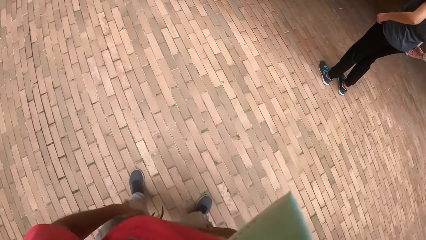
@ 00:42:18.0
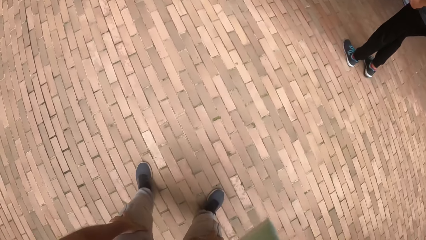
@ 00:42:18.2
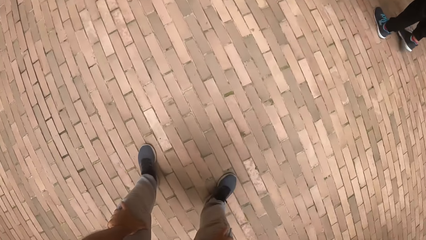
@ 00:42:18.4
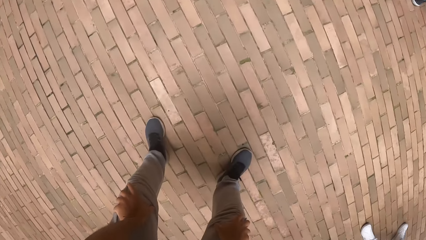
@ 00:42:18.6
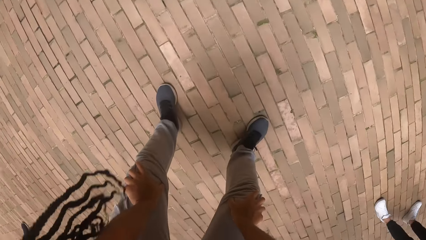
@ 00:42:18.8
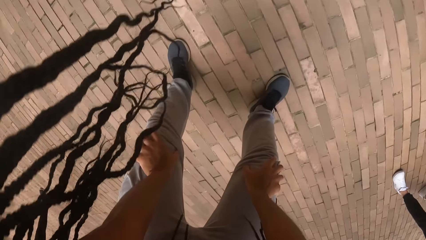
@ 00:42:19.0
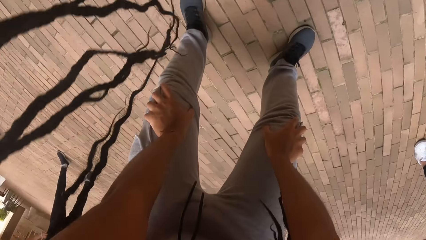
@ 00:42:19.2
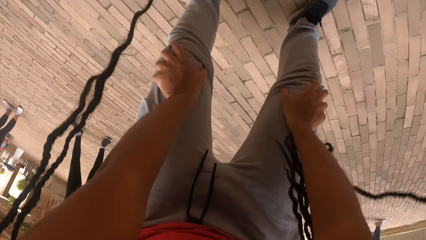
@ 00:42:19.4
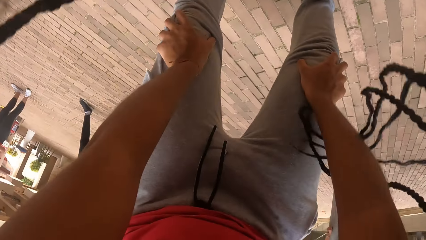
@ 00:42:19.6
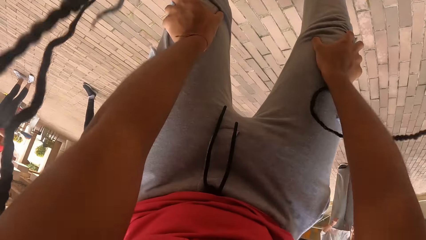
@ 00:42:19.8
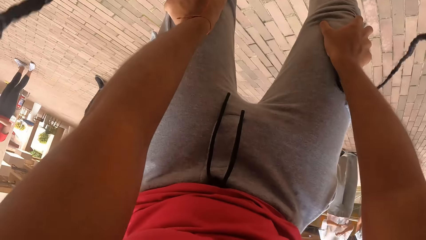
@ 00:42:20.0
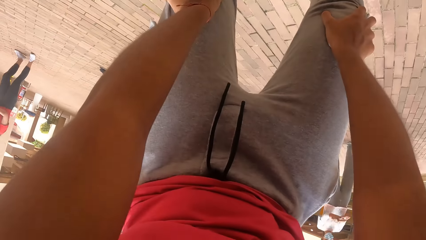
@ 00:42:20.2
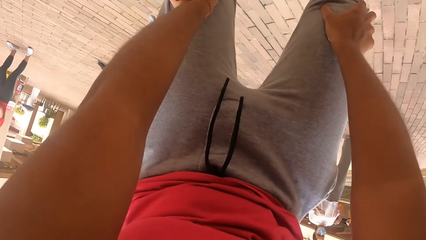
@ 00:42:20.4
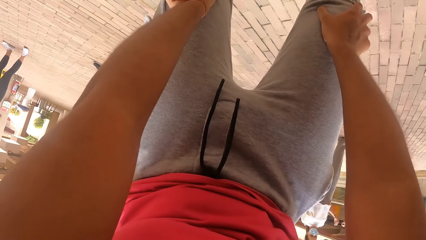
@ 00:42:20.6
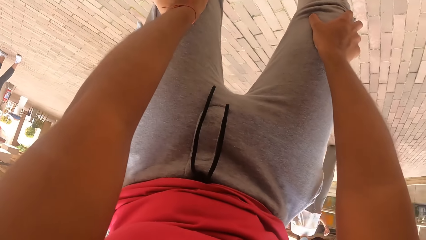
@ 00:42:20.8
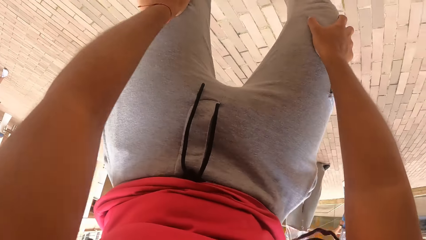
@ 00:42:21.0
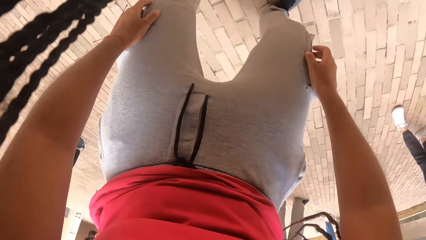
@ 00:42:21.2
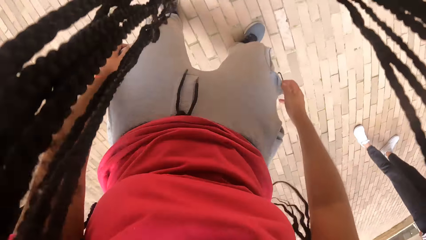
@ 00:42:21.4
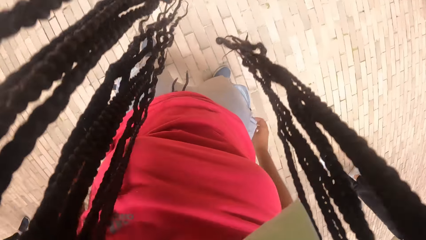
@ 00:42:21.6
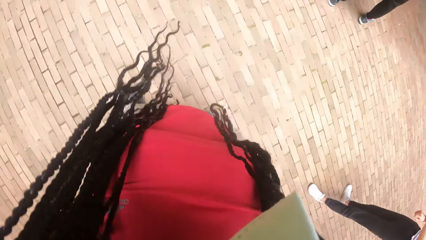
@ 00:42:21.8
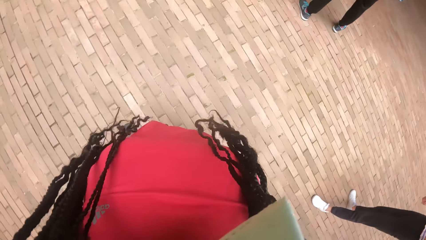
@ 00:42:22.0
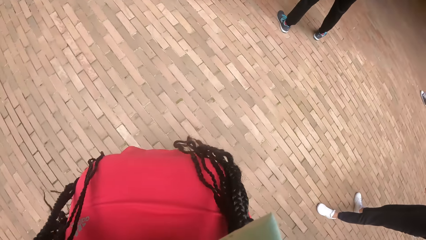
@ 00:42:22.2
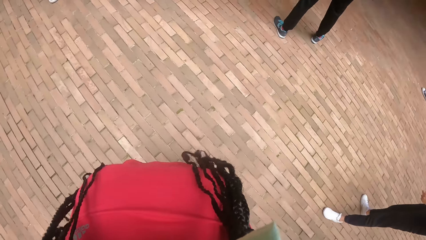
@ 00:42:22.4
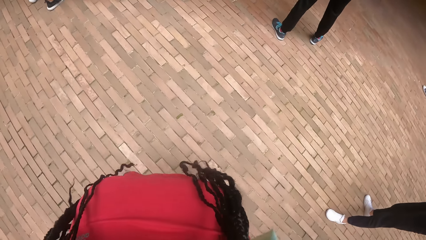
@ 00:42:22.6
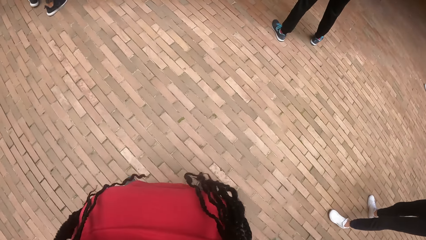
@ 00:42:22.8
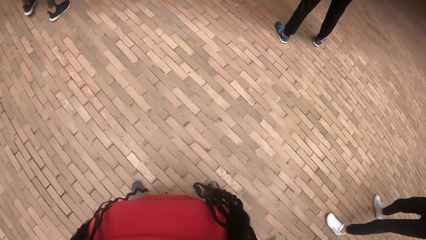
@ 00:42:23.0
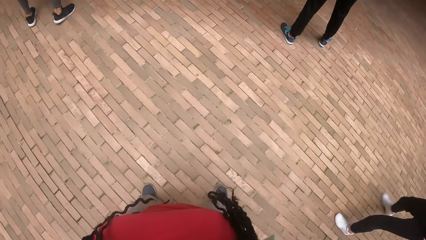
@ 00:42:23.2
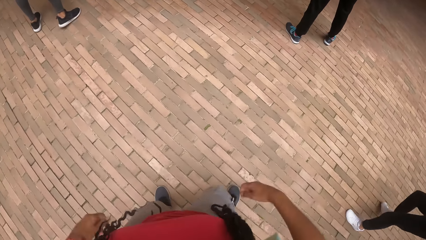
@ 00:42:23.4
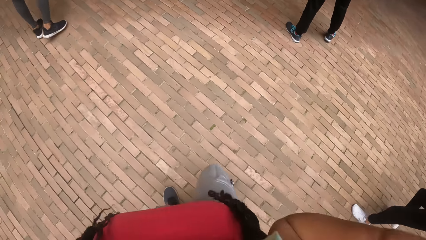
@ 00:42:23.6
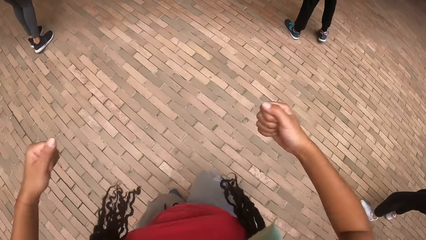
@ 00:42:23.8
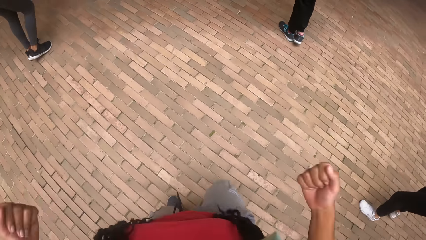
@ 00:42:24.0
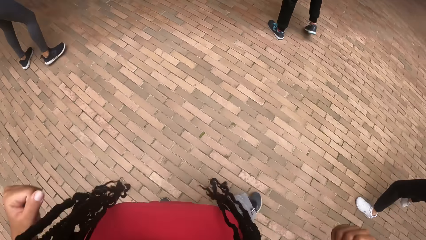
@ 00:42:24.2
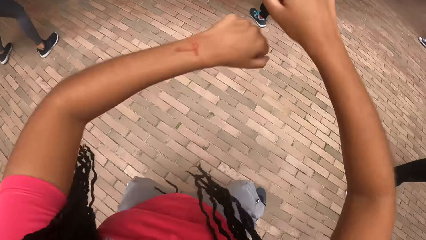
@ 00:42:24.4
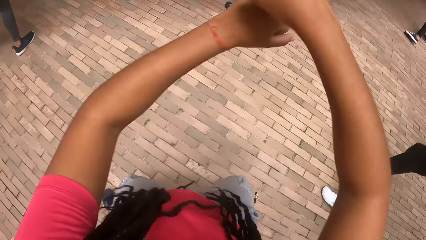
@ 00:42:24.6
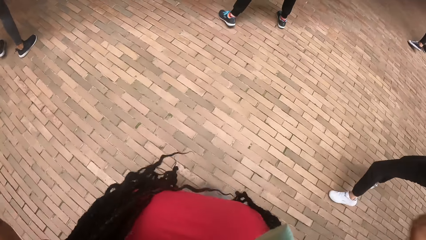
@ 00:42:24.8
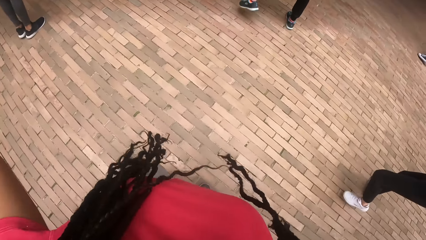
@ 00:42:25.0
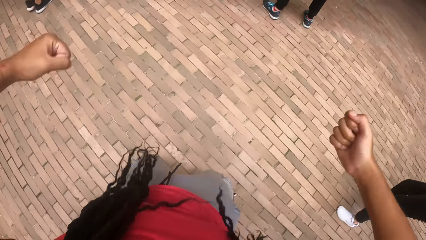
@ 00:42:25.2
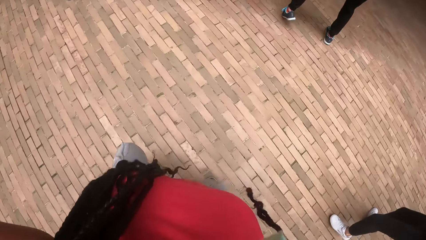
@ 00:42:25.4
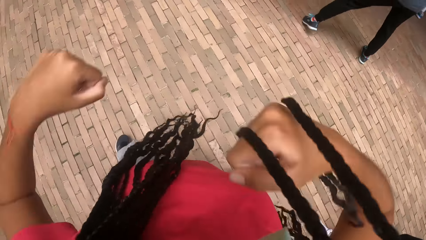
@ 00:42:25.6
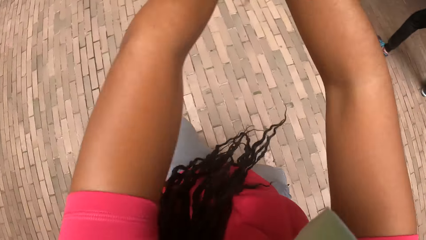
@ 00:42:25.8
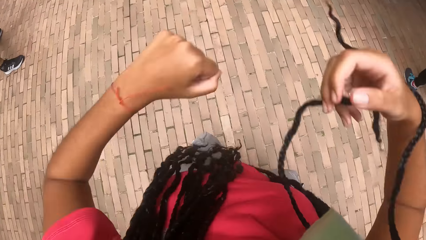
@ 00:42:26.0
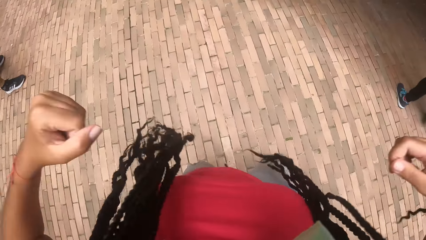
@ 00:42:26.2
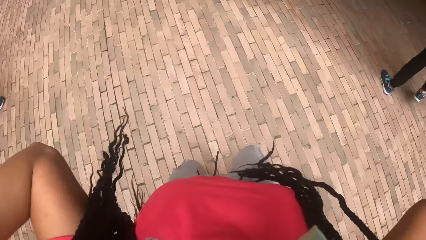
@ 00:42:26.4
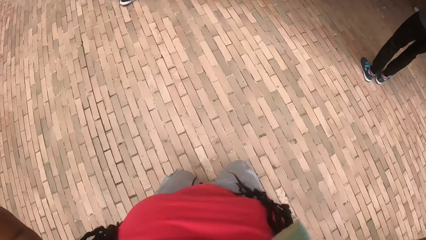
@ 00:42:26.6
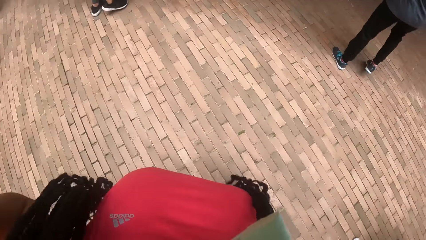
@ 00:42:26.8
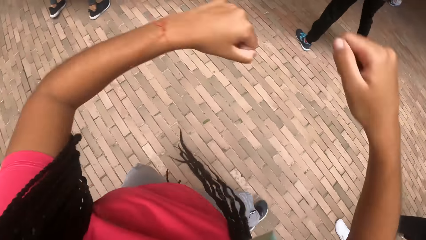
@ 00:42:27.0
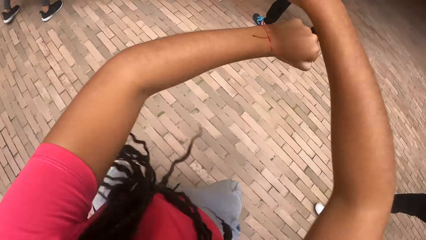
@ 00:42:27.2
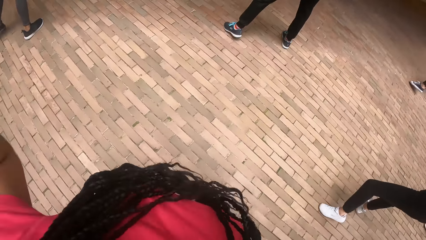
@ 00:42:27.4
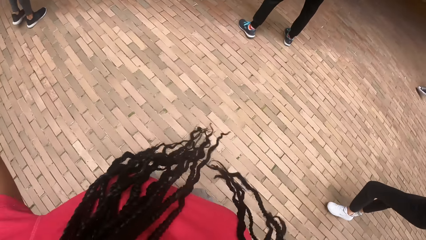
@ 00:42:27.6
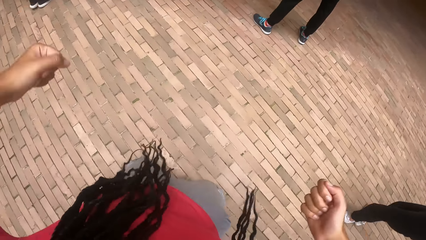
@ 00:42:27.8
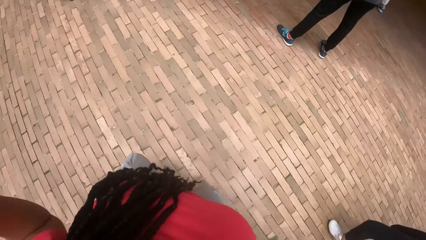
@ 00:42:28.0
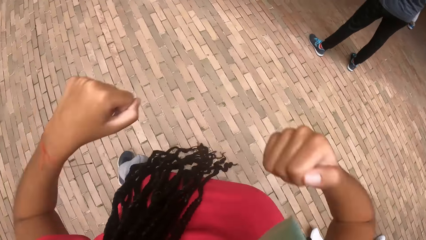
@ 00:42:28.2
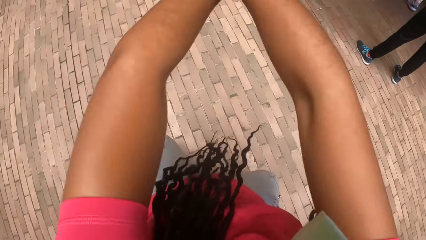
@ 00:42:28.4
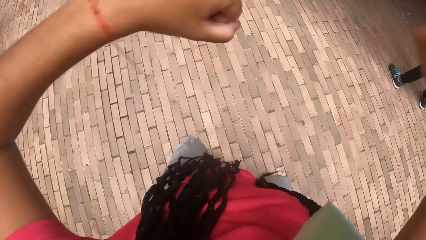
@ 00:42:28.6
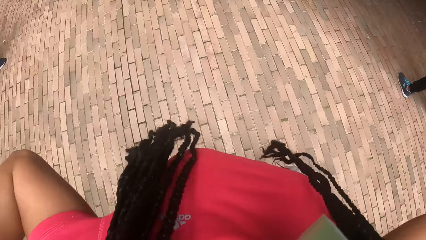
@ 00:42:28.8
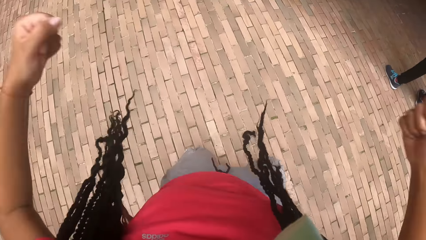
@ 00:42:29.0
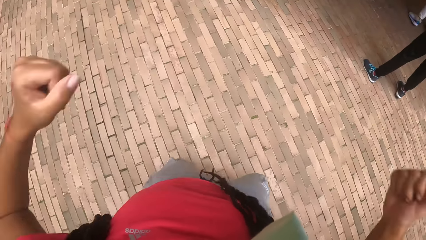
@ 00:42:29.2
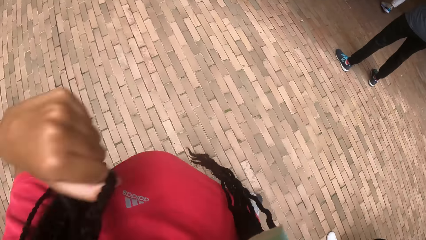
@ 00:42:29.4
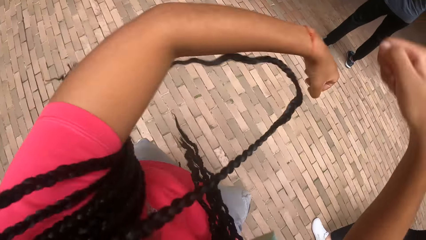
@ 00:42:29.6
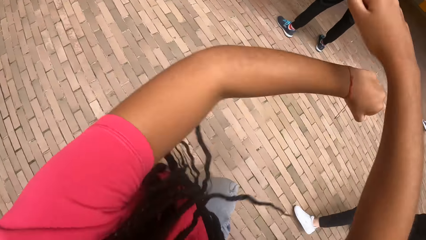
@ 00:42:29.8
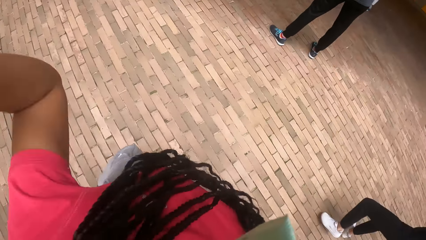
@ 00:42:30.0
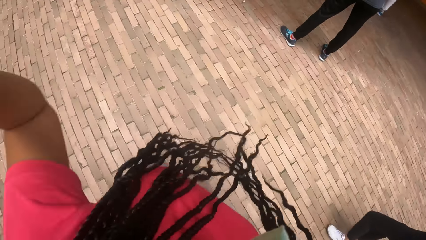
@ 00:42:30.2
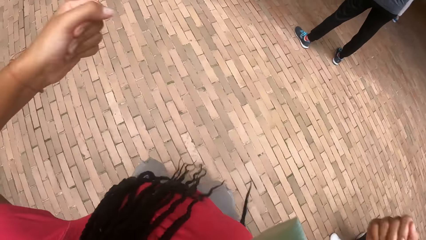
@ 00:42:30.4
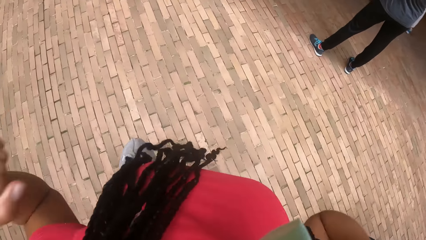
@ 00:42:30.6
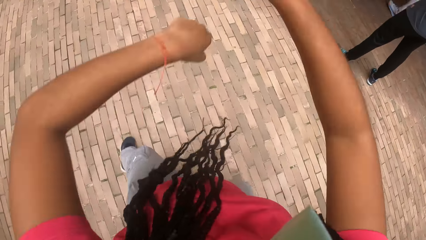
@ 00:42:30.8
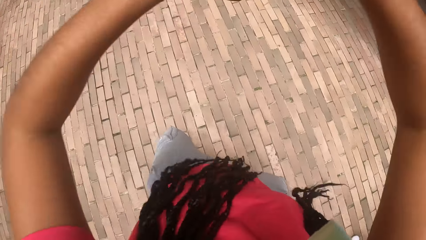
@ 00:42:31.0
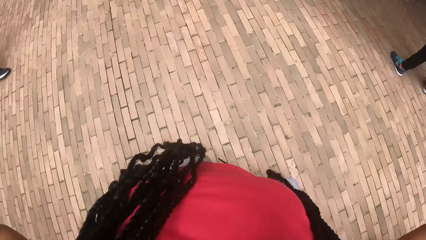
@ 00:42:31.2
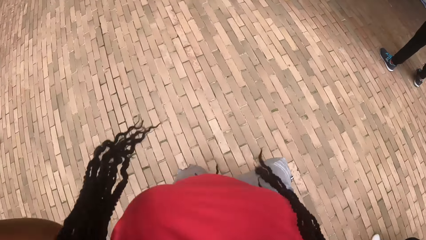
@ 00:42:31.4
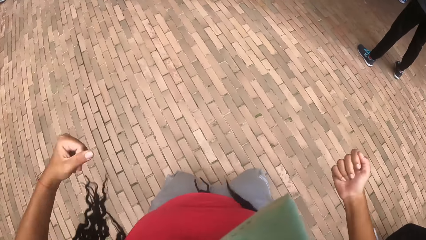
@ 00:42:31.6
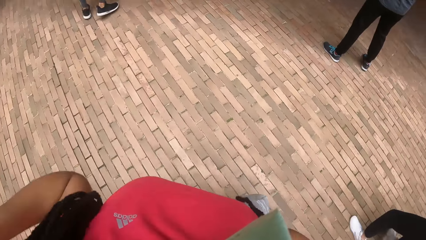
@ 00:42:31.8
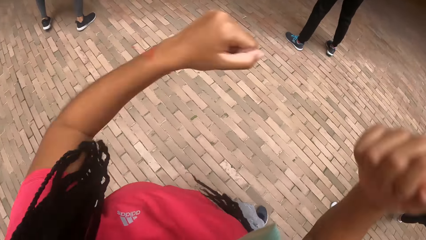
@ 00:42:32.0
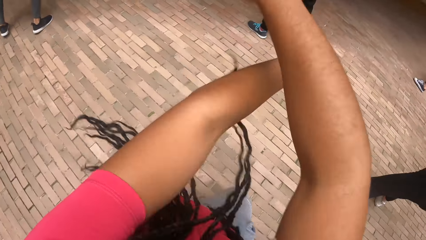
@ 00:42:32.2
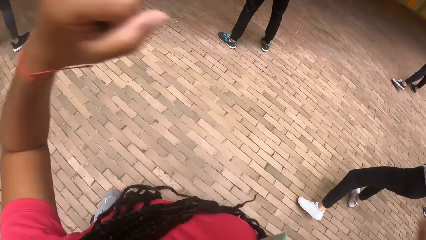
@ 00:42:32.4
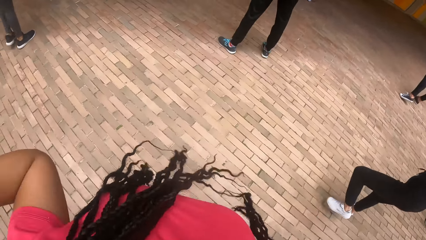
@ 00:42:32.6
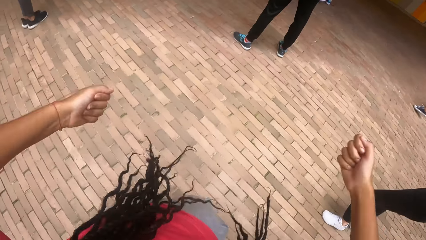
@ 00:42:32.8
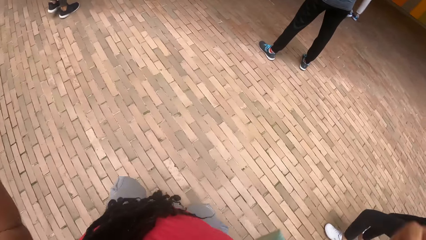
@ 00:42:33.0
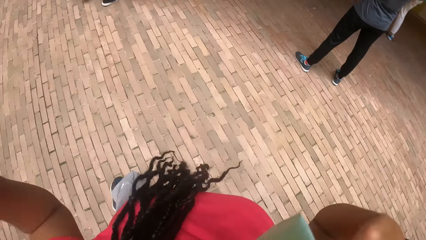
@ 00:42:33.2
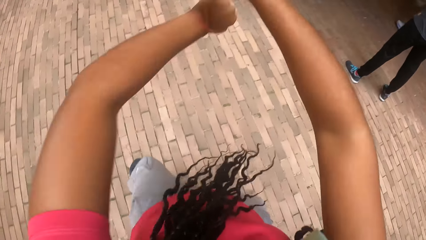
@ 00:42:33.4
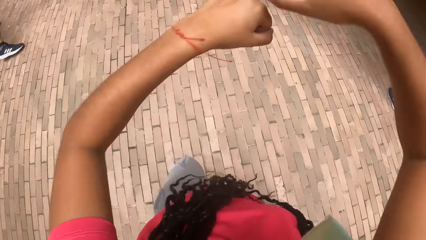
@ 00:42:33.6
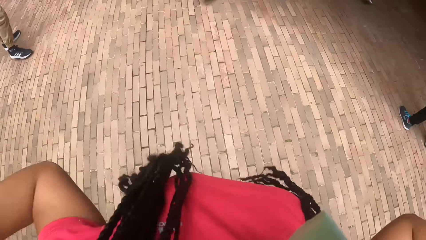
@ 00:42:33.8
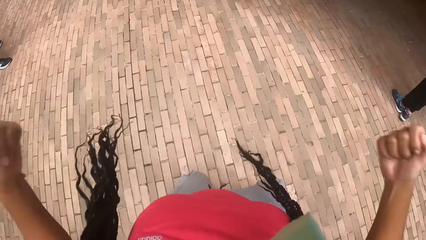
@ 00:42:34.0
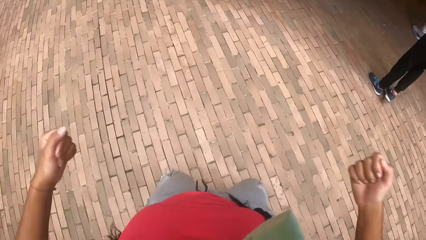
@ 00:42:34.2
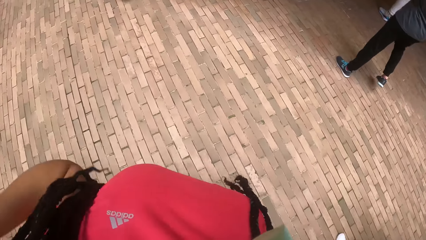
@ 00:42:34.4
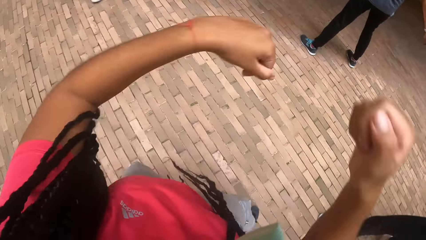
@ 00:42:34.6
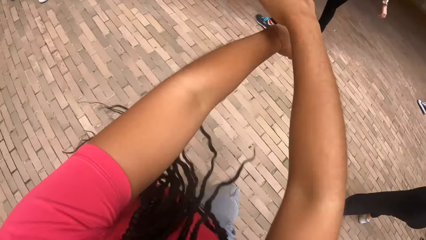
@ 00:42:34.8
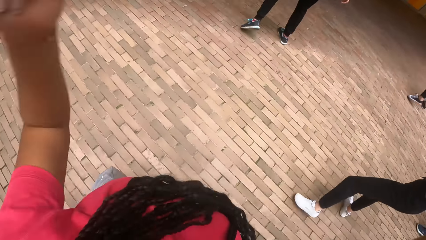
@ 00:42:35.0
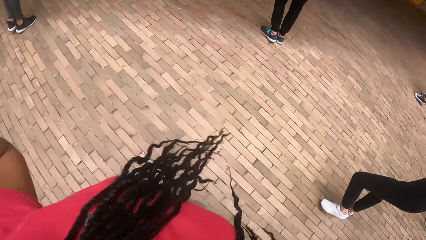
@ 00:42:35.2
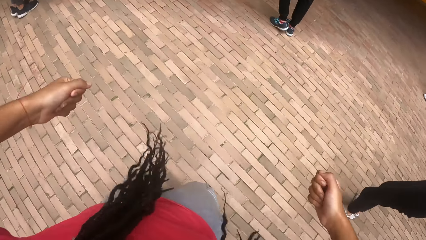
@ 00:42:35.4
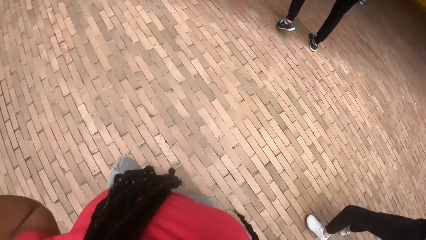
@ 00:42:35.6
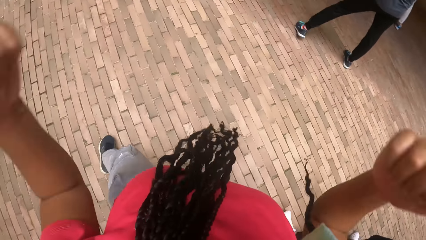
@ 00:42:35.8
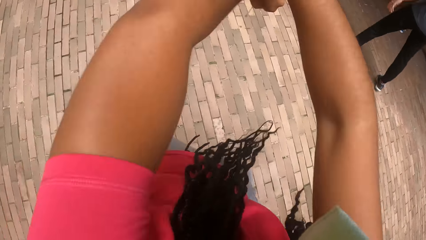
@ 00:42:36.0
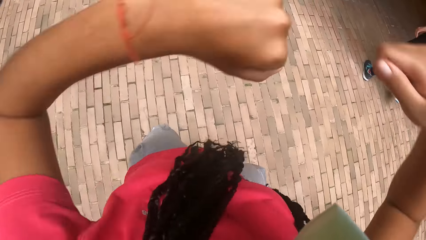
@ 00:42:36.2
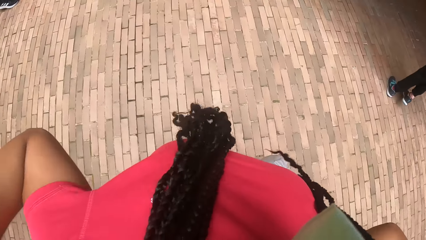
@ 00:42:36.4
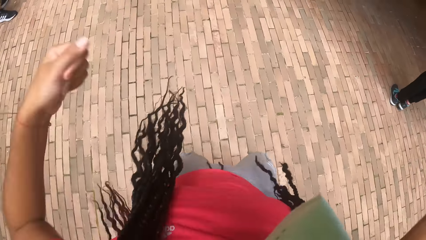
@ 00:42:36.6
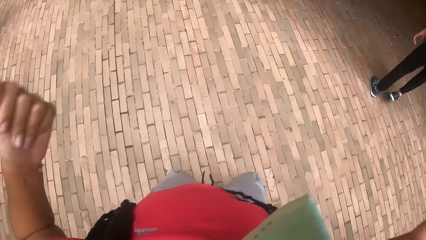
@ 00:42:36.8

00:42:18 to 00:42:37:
The camera wearer moved her body to some exercise dance routine.
